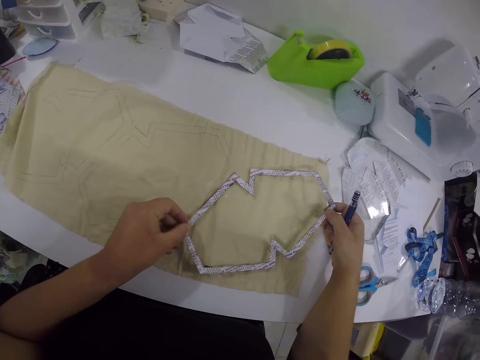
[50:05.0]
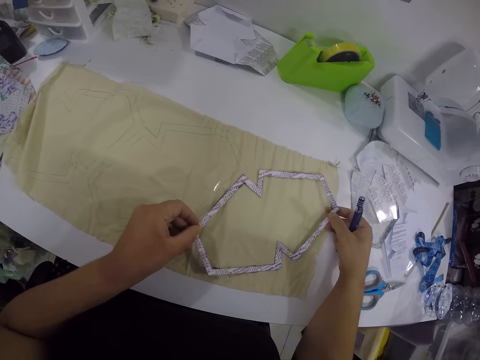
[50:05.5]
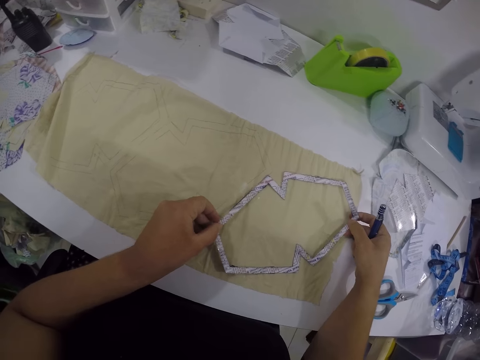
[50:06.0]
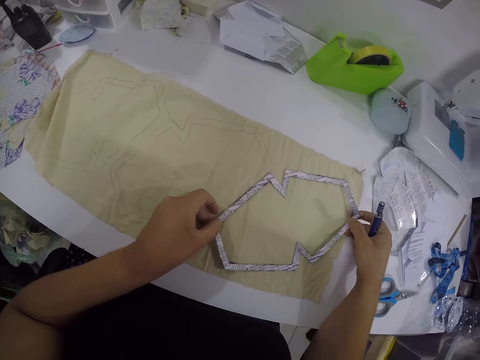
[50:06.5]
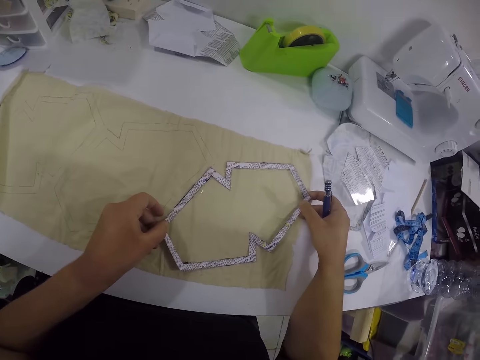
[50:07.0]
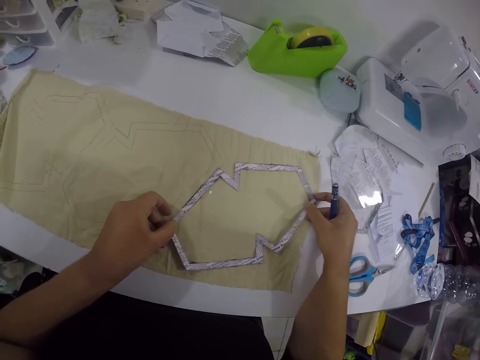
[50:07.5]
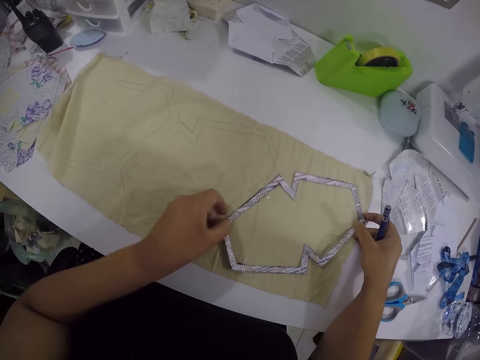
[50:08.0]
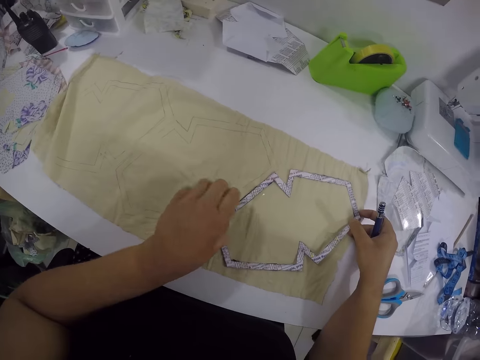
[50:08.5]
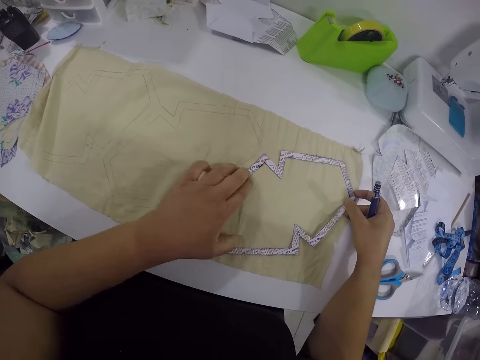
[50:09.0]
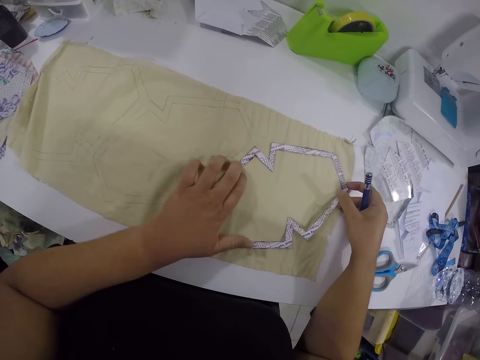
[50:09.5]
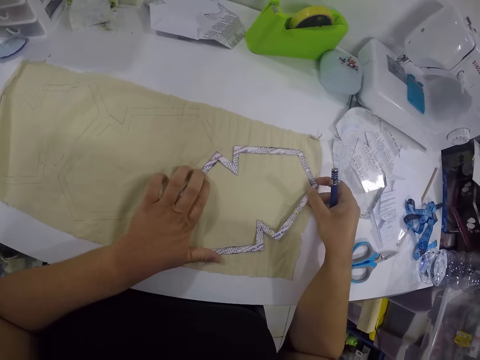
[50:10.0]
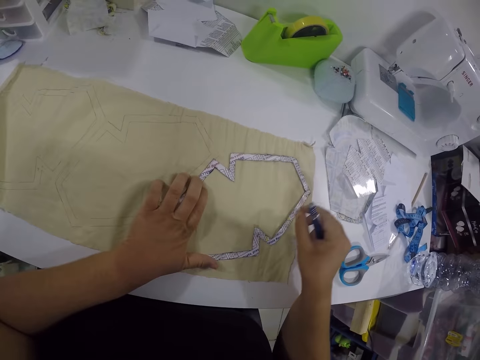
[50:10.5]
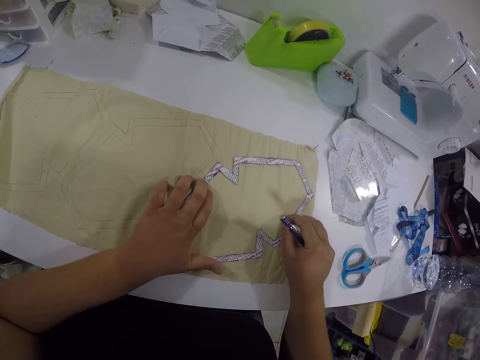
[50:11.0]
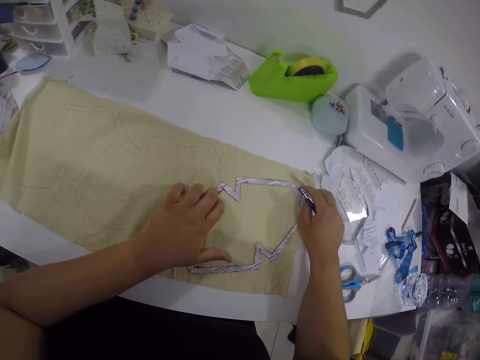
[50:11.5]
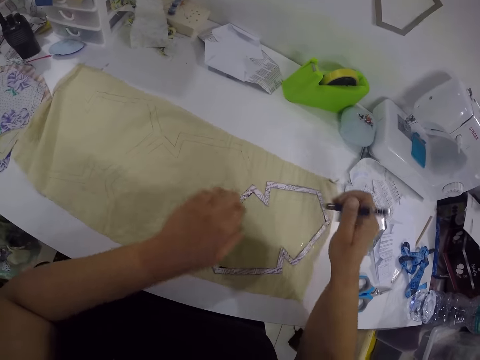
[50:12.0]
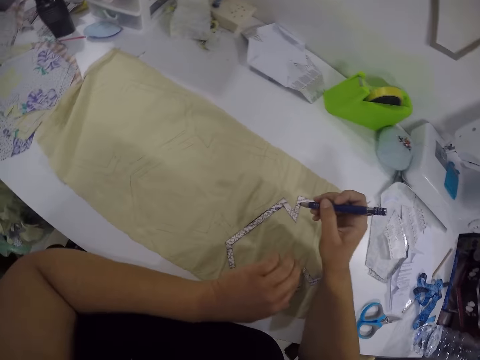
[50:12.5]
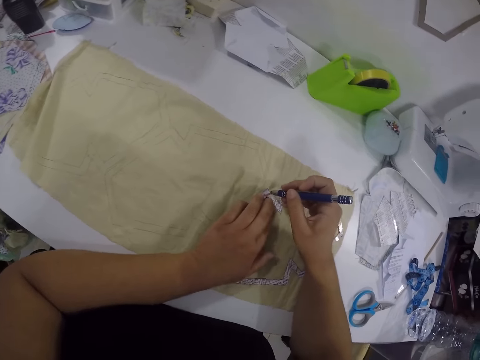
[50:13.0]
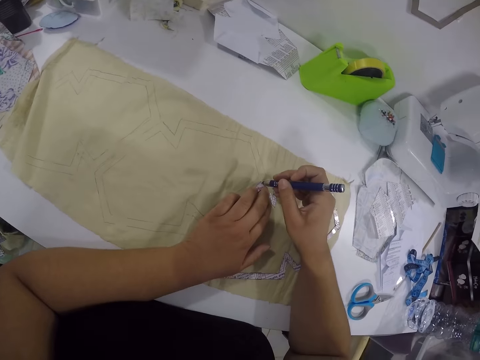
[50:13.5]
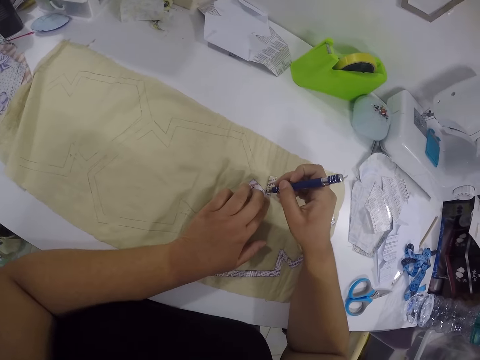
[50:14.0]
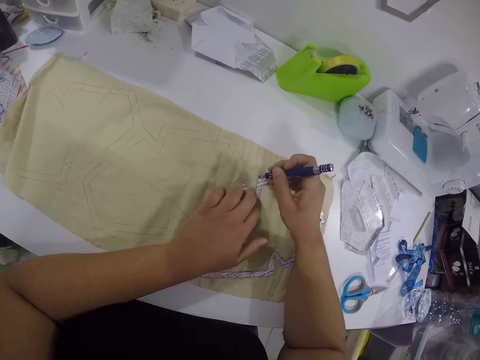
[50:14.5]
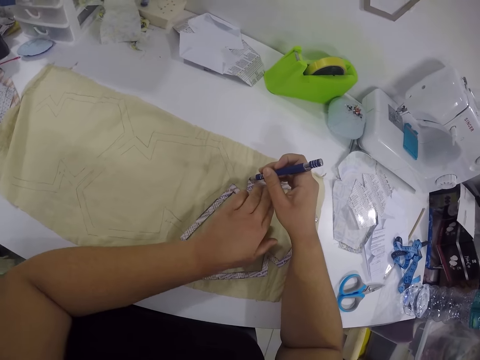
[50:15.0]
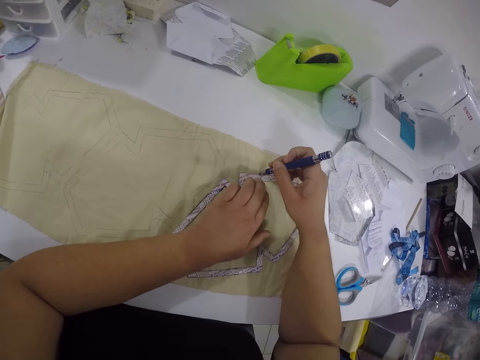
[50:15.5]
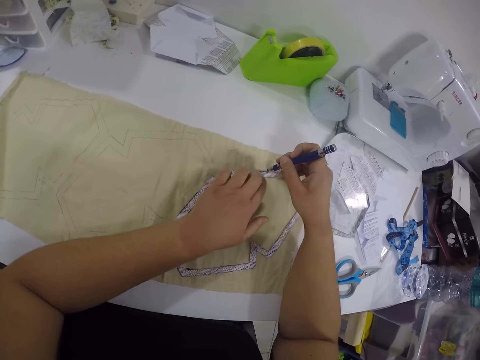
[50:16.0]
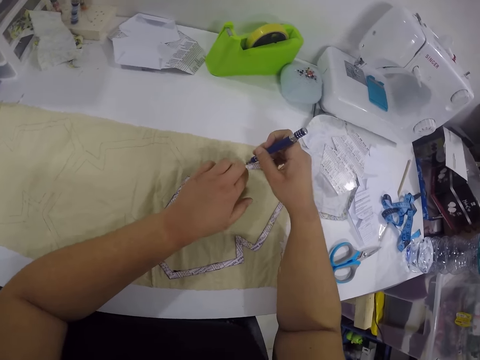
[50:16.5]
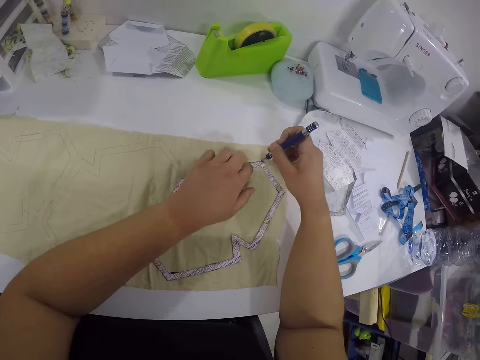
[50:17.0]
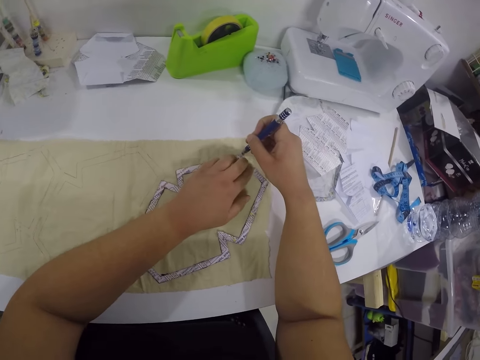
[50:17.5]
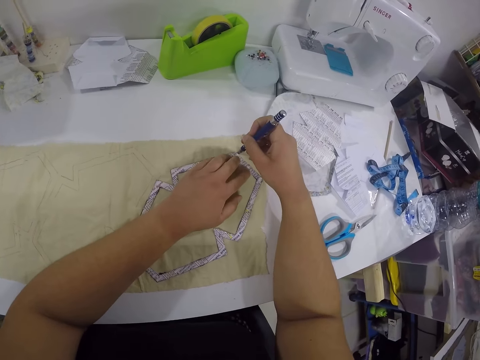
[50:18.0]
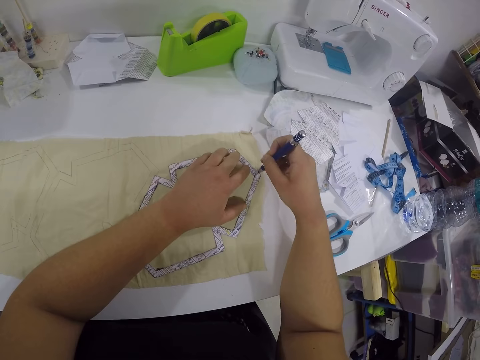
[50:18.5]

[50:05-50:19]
The camera wearer places the sketch paper on the fabric with both hands. She looks around. She presses the sketch paper on the fabric with her left hand. She adjusts her left hand on the tracing material. She looks around. She presses the sketch paper on the fabric with both hands. She raises both hands. She draws a pattern on the fabric with the fabric marker pen in her right hand.

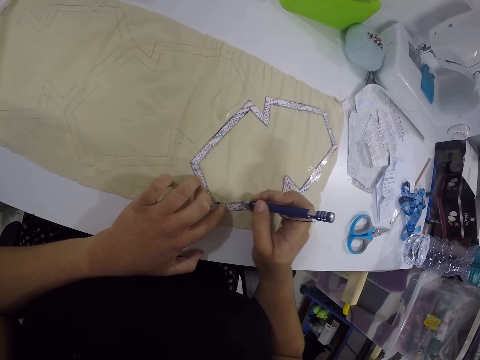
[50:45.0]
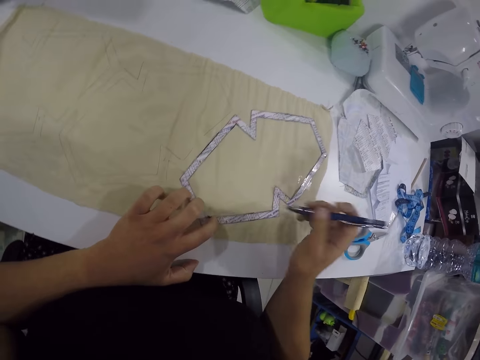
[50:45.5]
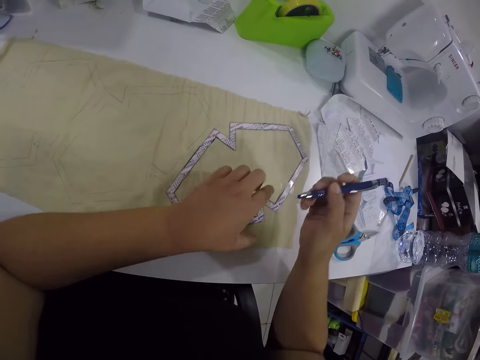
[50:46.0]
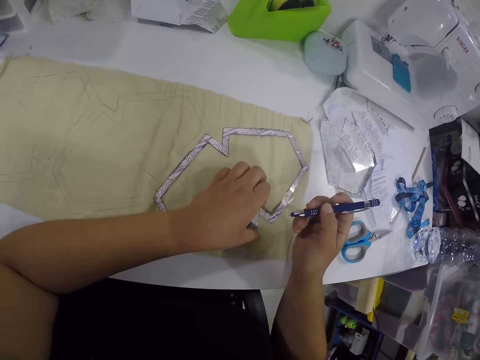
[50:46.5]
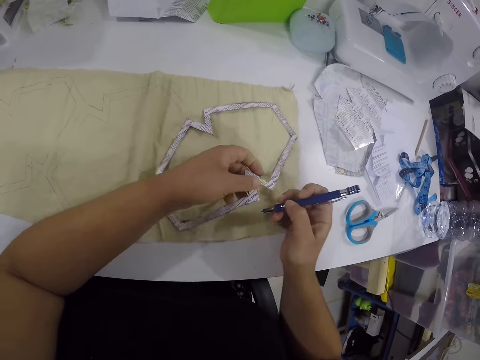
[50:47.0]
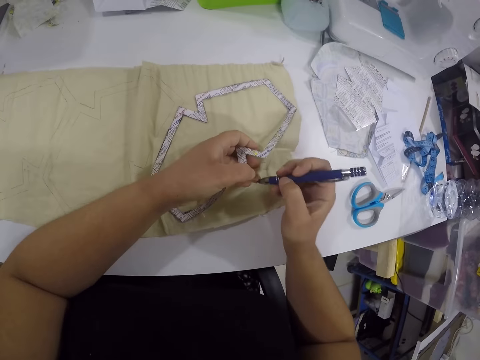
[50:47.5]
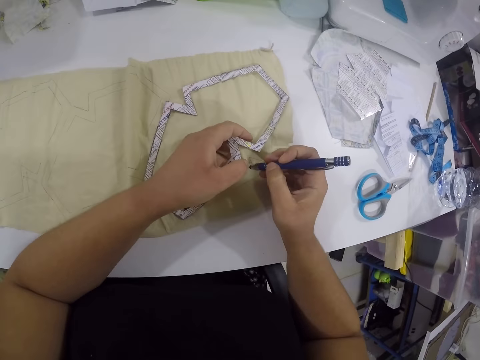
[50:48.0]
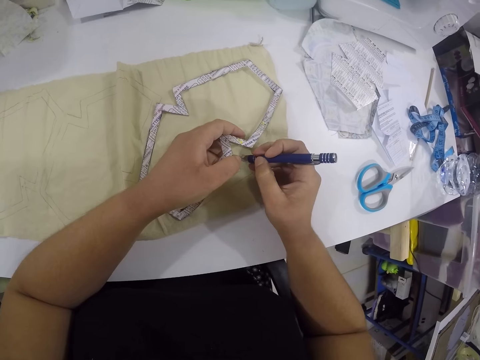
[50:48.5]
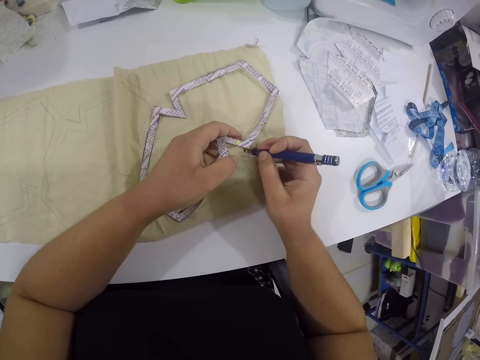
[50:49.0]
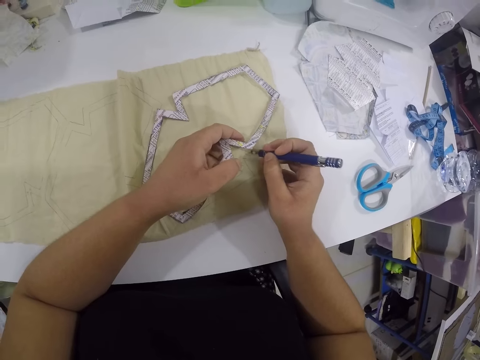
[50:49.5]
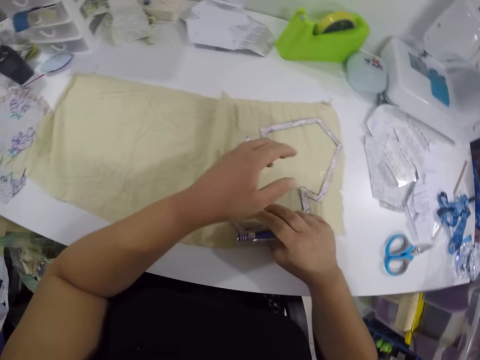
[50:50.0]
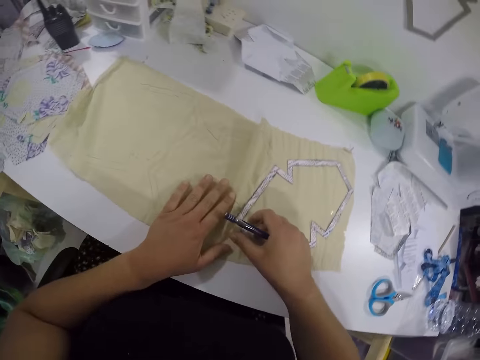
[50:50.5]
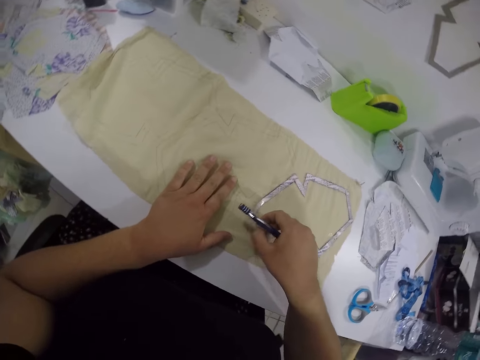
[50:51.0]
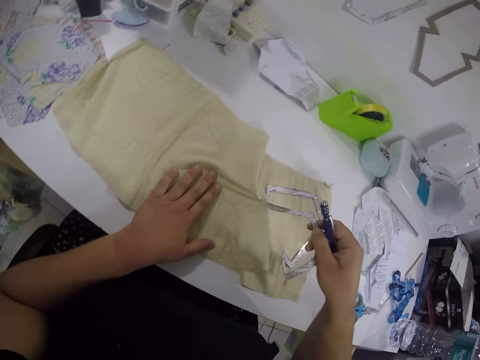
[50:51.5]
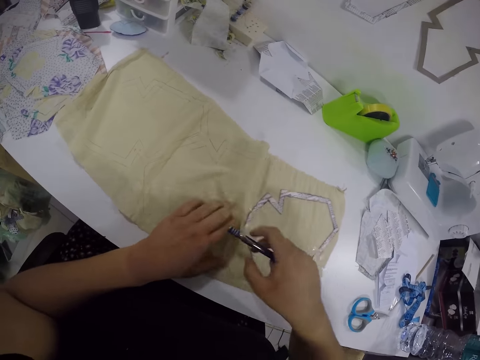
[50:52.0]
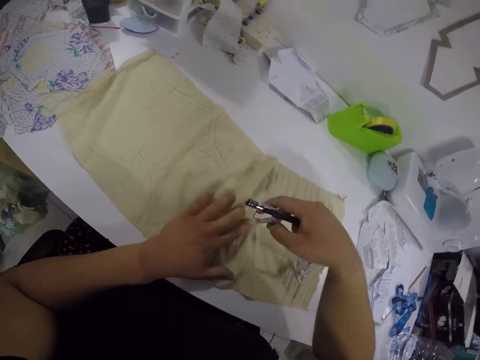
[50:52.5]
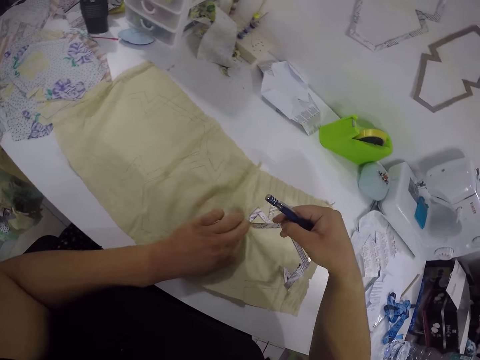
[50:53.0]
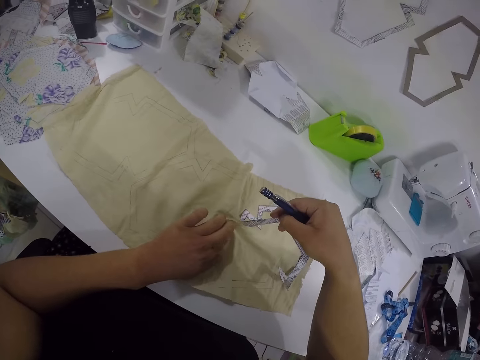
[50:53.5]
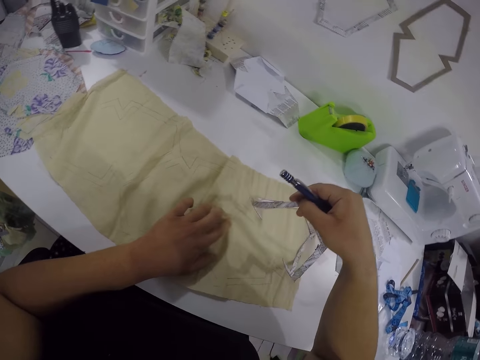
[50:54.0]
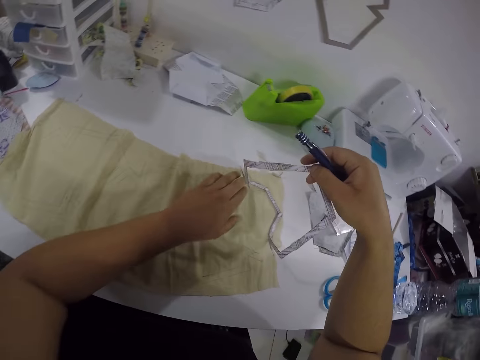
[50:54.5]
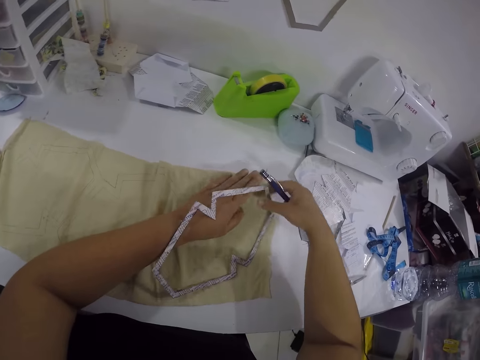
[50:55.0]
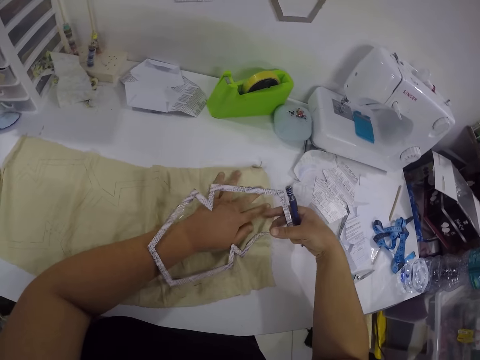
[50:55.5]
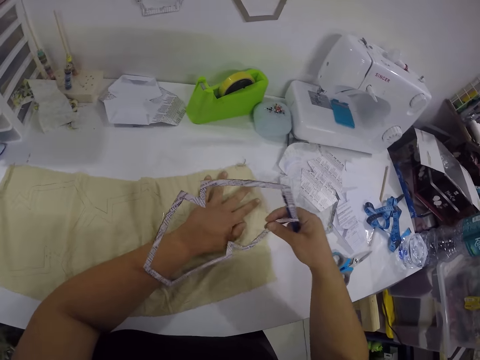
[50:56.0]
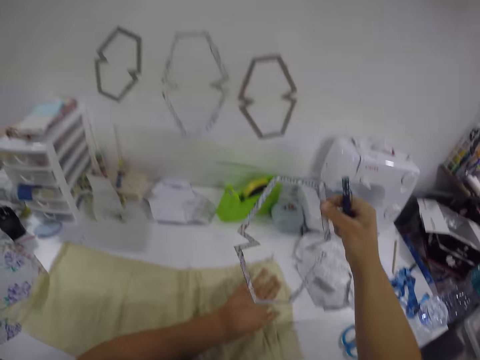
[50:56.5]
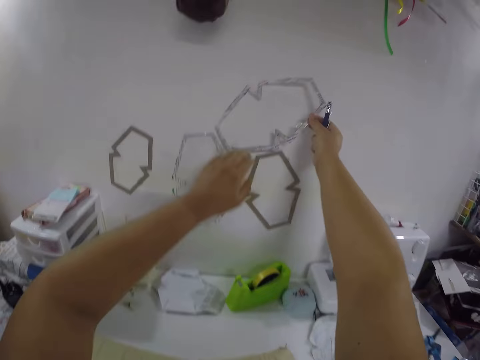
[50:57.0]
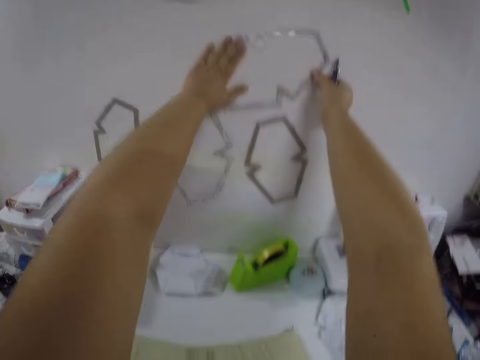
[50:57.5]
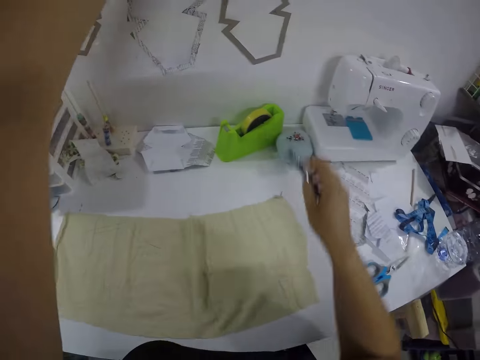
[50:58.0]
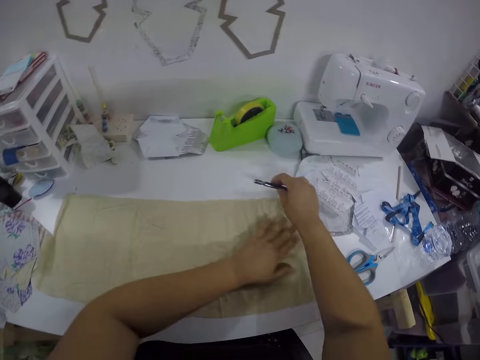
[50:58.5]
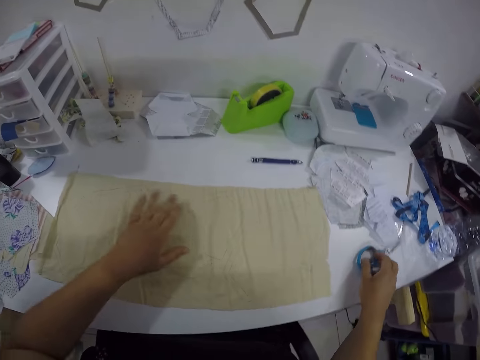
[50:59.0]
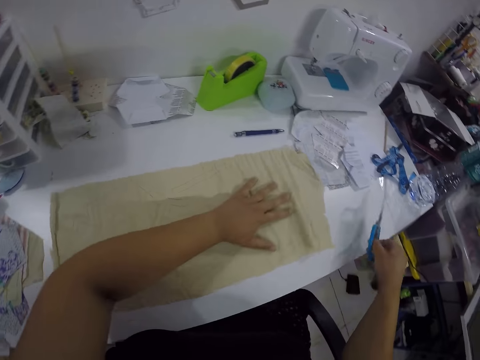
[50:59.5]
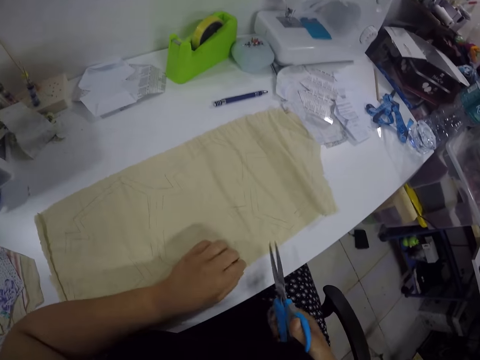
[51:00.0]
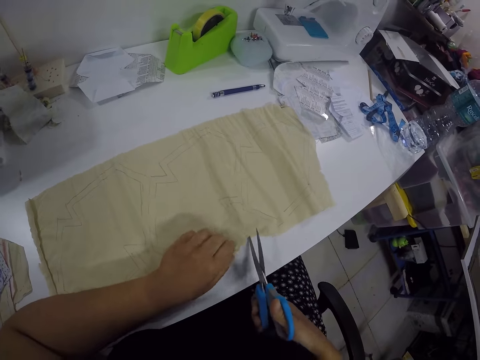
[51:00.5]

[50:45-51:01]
The camera wearer lifts a part of the sketch paper on the fabric with her left hand. She draws a pattern on the fabric with the fabric marker pen in her right hand. She drops the part of the sketch paper on the fabric with her left hand. She places her left hand on the cloth. She holds down the fabric on the table with her left hand. She removes part of the sketch paper from the fabric with her right hand. She drops part of the sketch paper in her left hand on the fabric. She removes part of the sketch paper from the fabric with her right hand. She picks the sketch paper from the fabric with her right hand. She places the sketch paper on a wall with her right hand. She fits the sketch paper on the wall with both hands. She adjusts the fabric on the table with her left hand. She places her left hand on the clothing material. She drops the pen in her right hand on the table. She picks a pair of scissors from the table with her right hand. She adjusts the cloth with her left hand. She holds the fabric on the table with her left hand.
